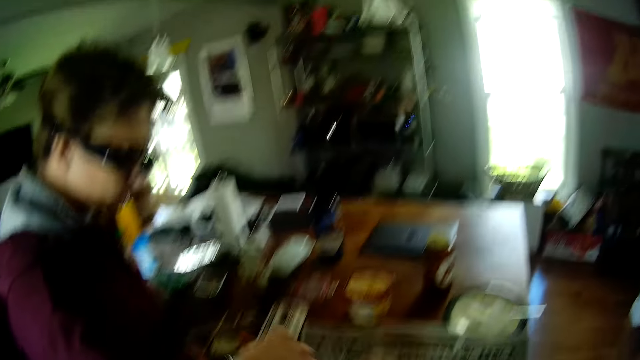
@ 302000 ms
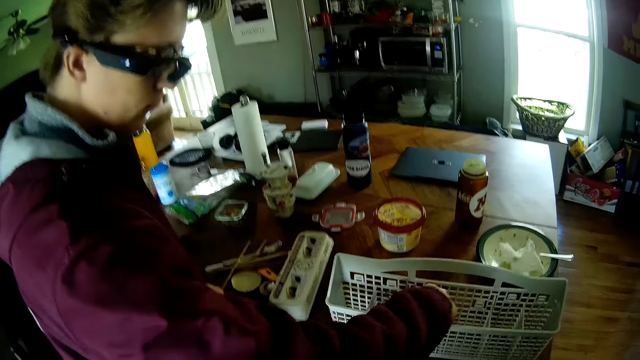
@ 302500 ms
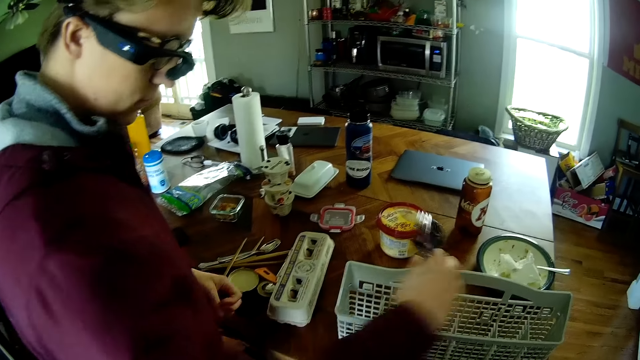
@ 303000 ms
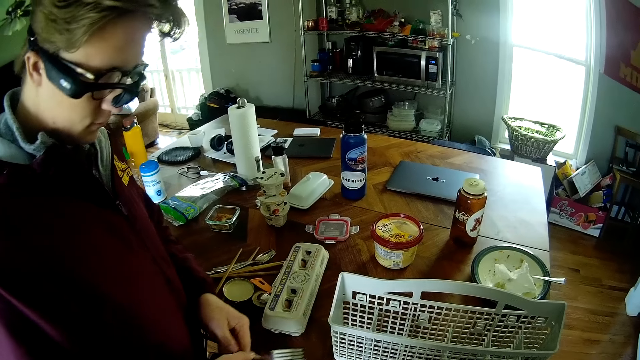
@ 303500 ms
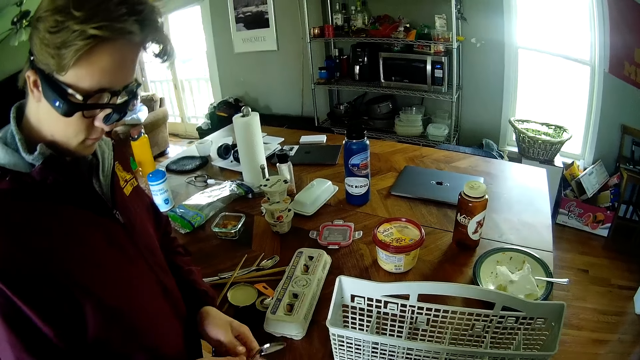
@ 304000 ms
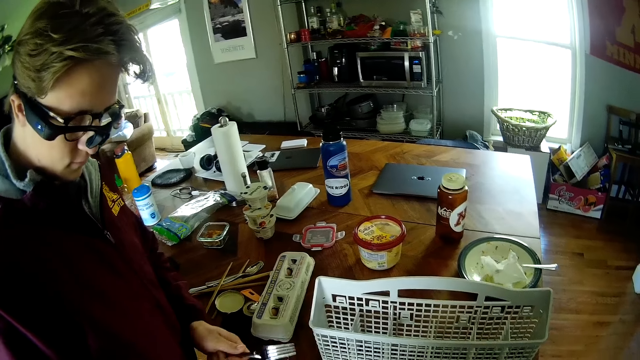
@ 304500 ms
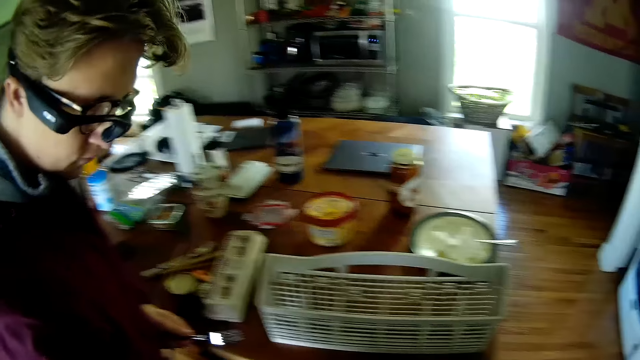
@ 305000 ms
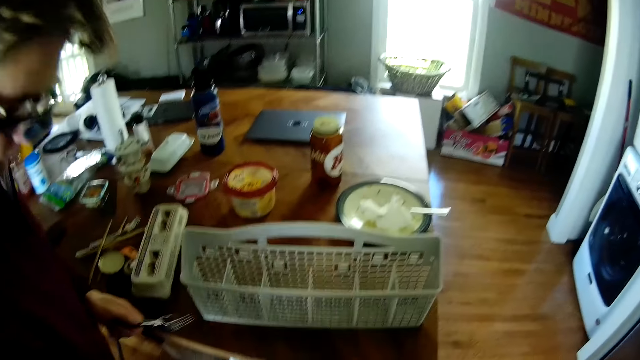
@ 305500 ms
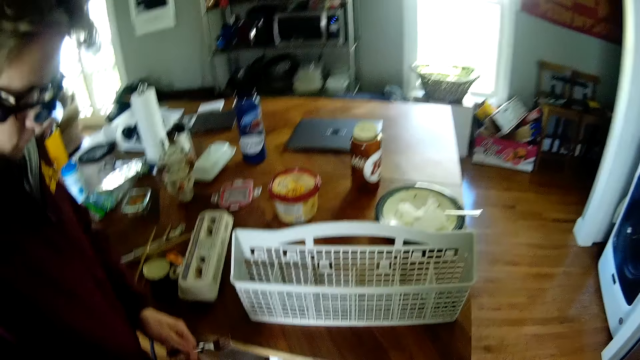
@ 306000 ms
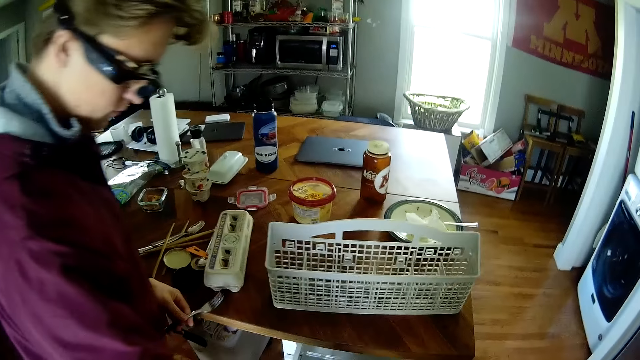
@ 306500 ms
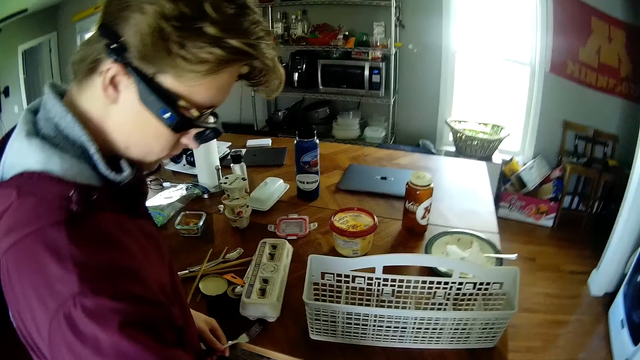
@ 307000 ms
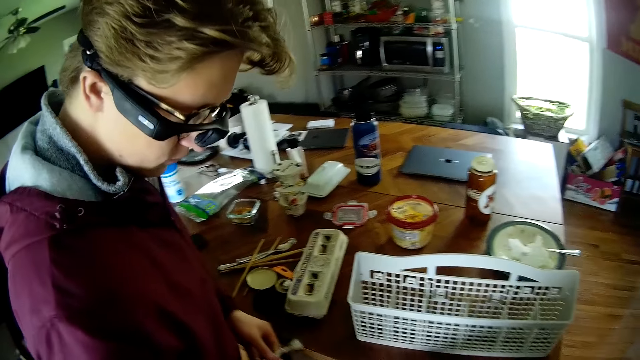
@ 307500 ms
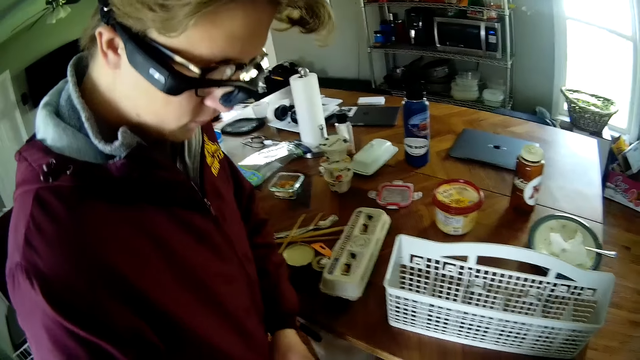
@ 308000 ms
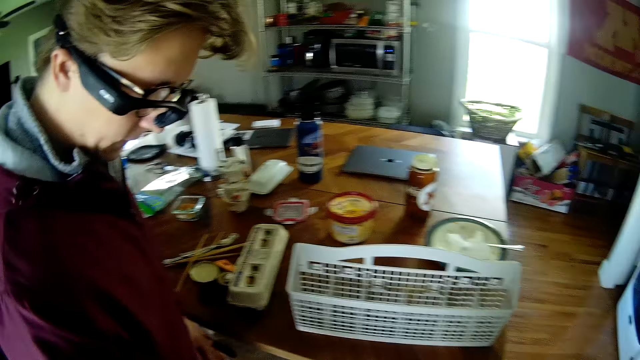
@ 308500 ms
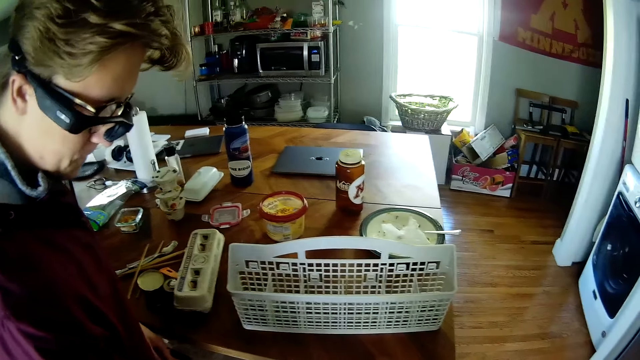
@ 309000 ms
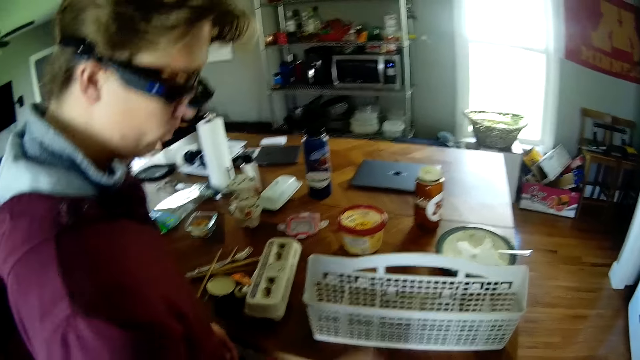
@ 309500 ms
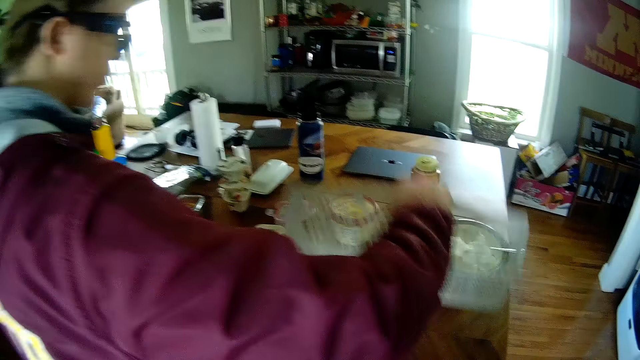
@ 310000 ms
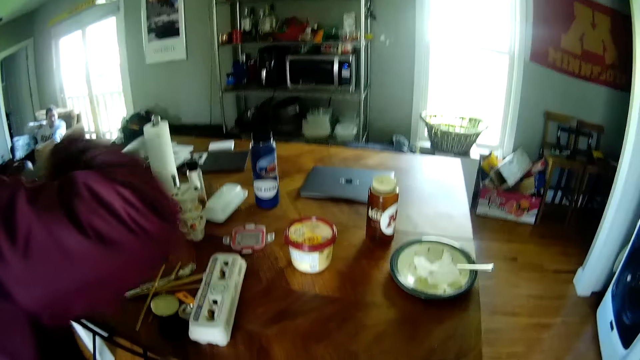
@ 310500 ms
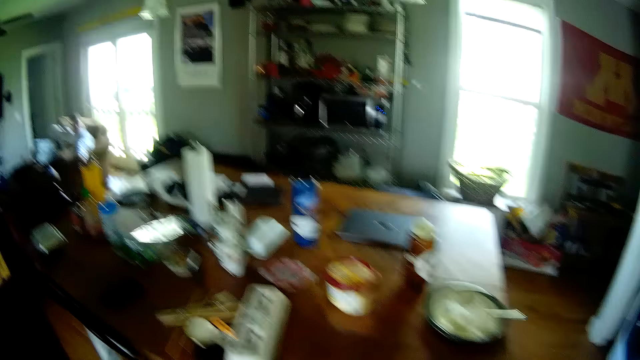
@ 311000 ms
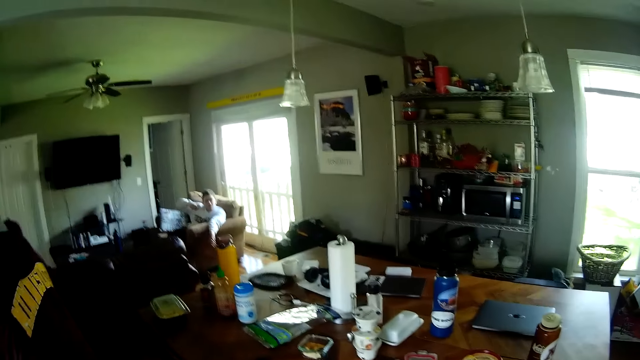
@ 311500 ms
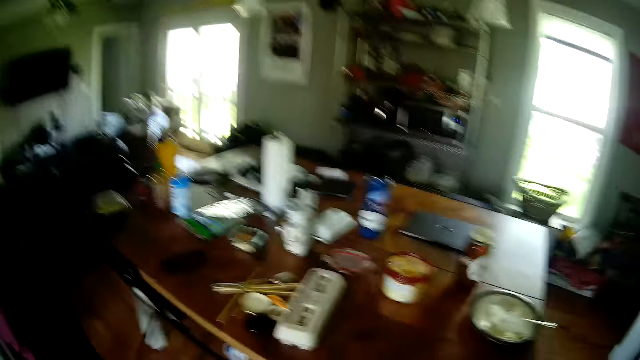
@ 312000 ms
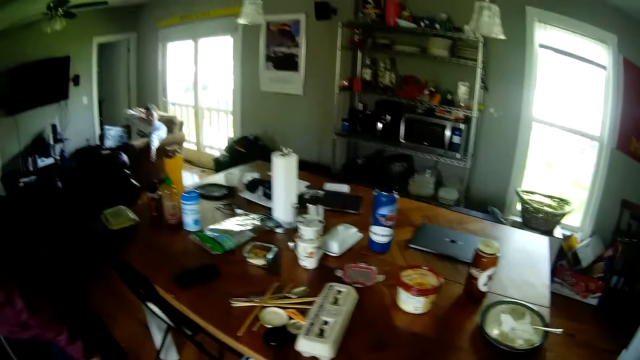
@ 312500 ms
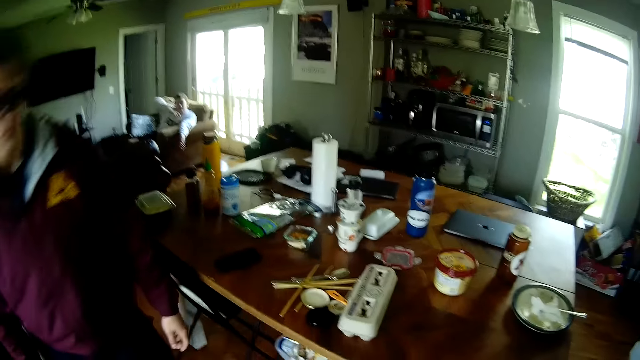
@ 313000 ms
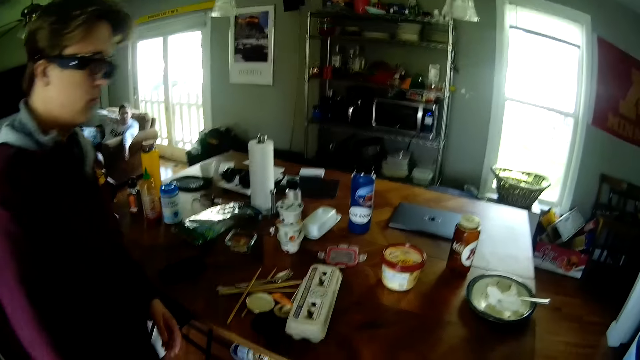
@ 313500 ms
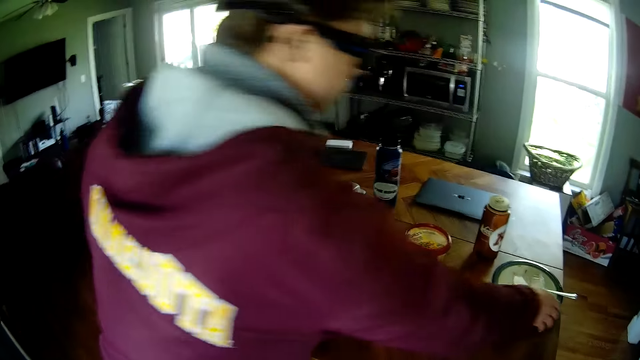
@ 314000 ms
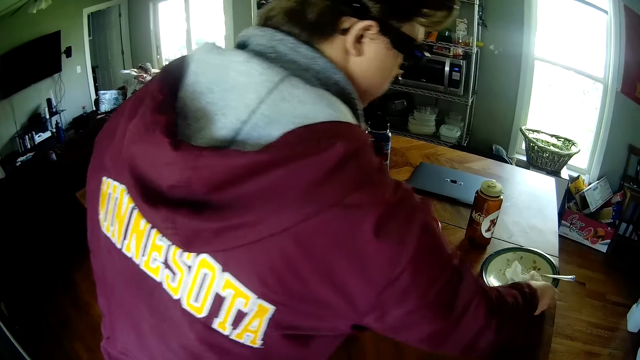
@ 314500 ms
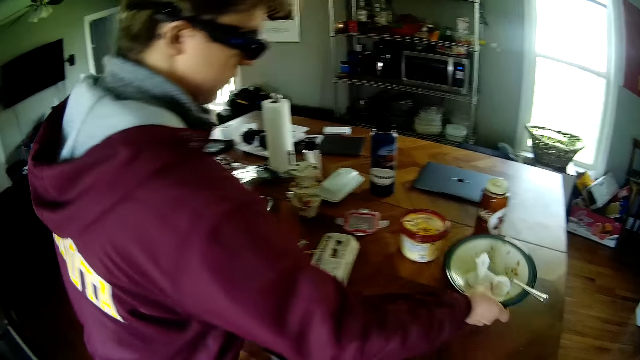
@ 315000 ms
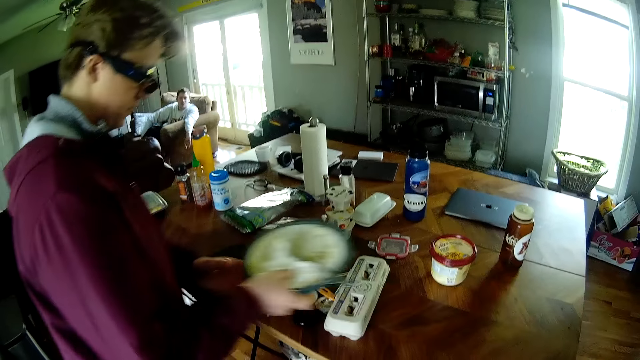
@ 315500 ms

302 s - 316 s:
The man picks a spoon from a white rack with his right hand. The camera wearer converses with the man. The man picks some forks with his right hand from the white rack on the table. He passes the forks from his right hand to his left. He drops a fork into a drawer with his right hand. He picks something with a fork. He takes a fork from his left hand with his right hand. The camera wearer converses with the man. The man drops the fork into the drawer with his right hand. He drops the fork in his left hand into the drawer. He picks the white basket from the table with his right hand, carries the basket and drops the white basket on the floor with his right hand. He walks around the room. The camera wearer converses with the man. The man picks a plate from the table with his right hand.

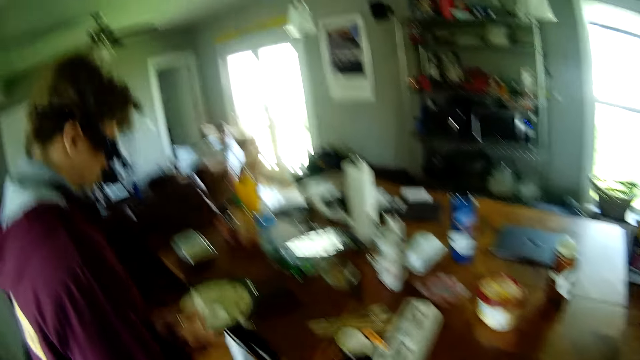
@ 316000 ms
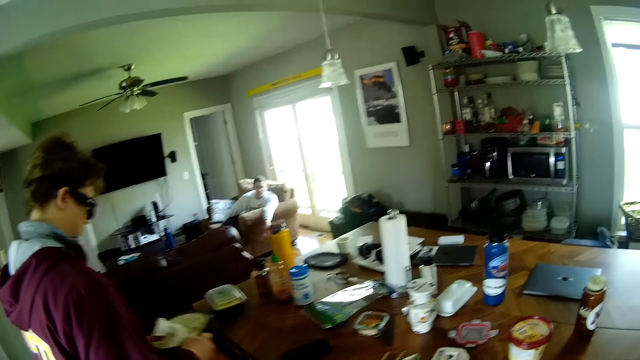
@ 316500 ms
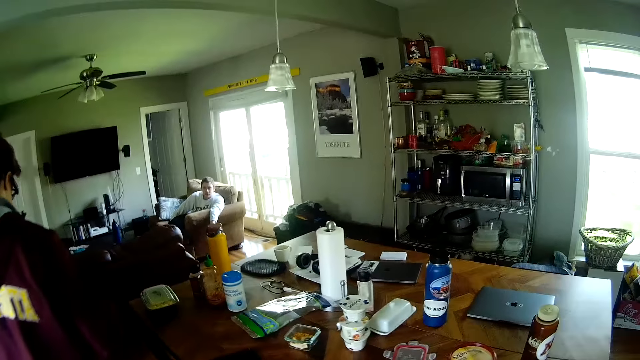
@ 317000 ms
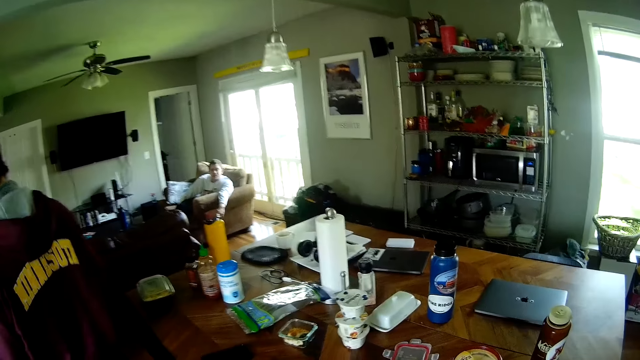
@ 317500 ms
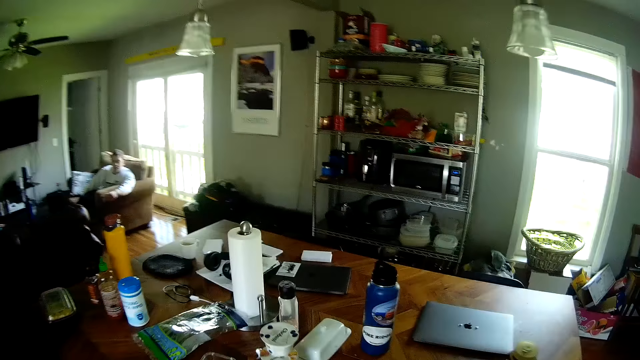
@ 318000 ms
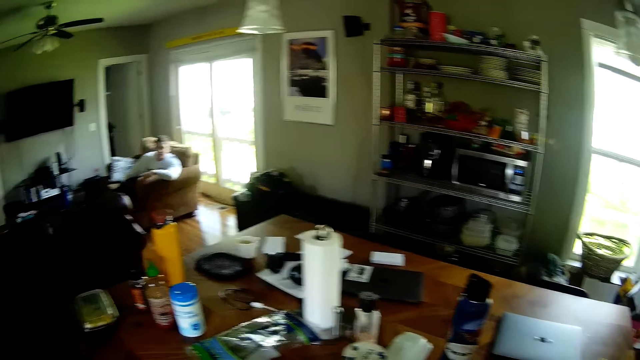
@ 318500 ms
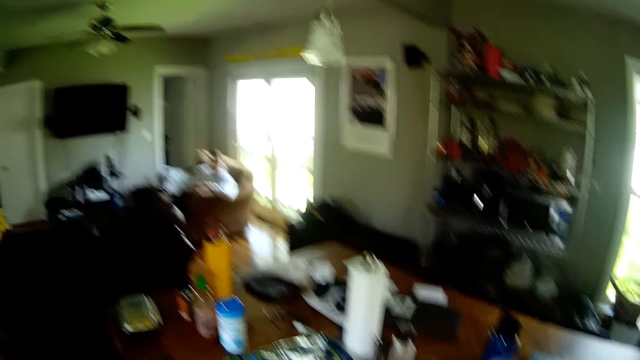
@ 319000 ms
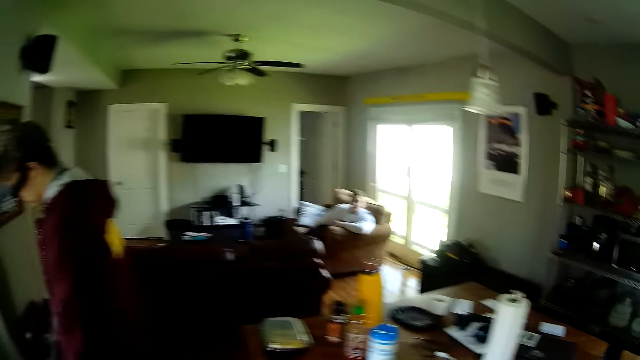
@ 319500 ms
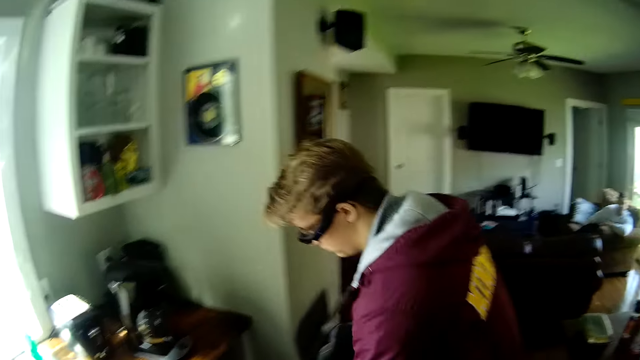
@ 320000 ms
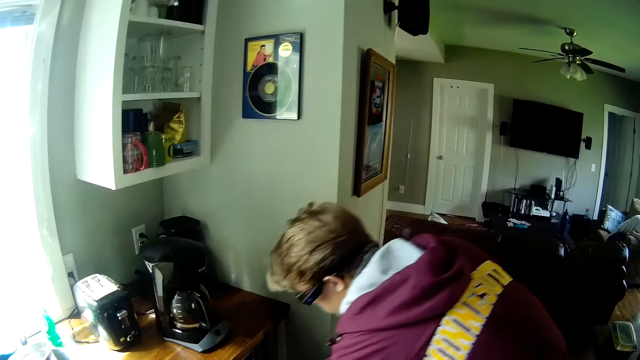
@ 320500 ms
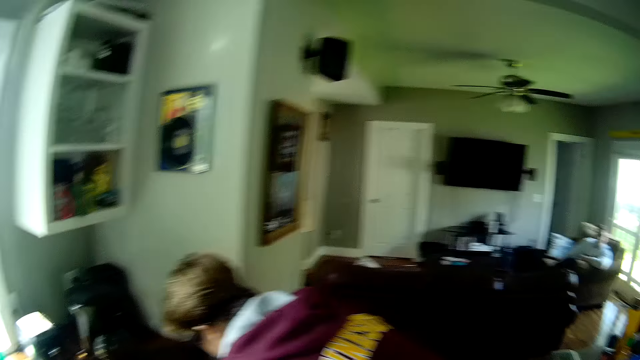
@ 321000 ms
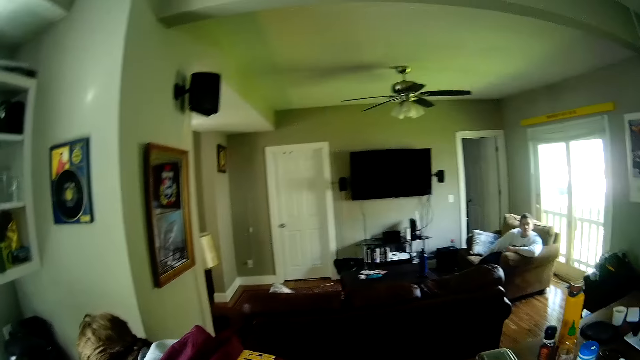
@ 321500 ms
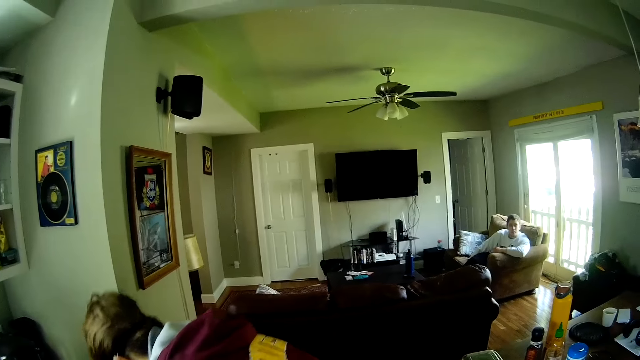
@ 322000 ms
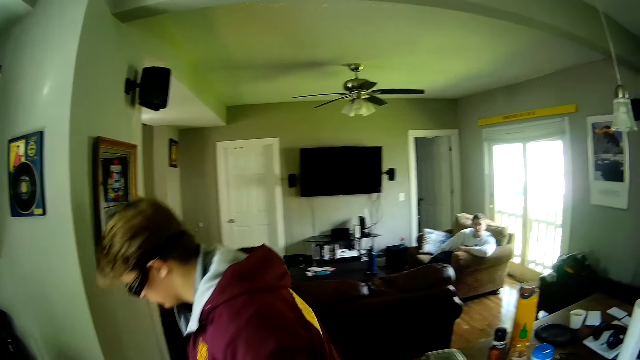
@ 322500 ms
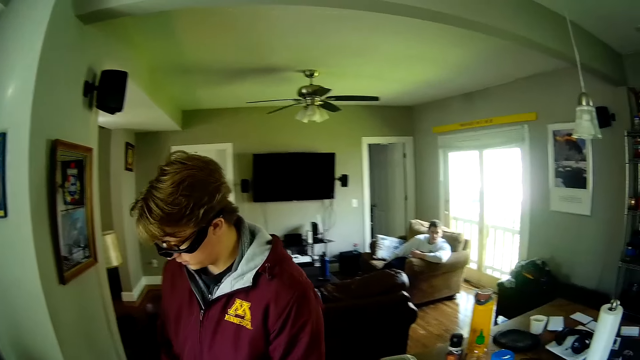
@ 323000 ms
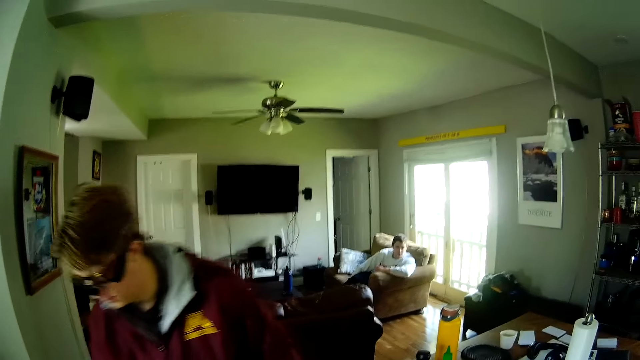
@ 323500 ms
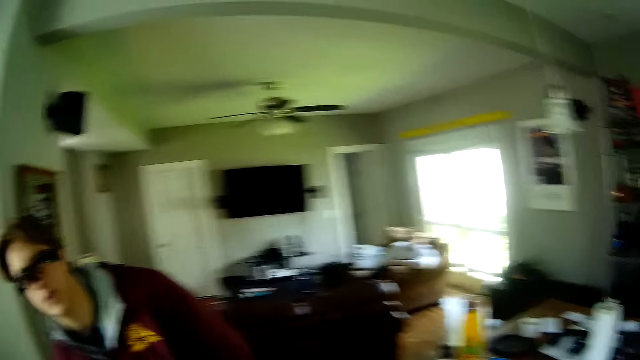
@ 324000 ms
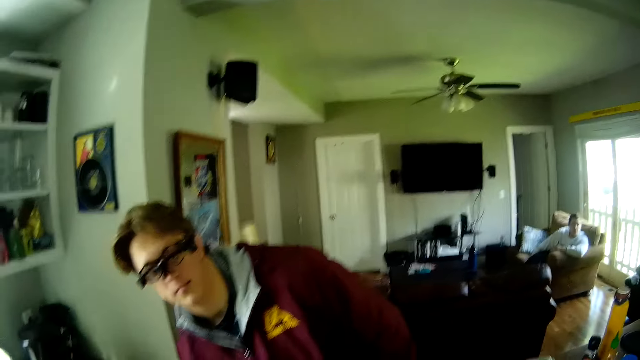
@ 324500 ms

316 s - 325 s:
The man passes the plate on his right hand to his left hand and carries the plate. The camera wearer converses with the man and looks around the room. The man drops the dirty plate under a counter top with his left hand. He bends. The camera wearer looks around the room. The man stands up. The camera wearer converses with the man.
